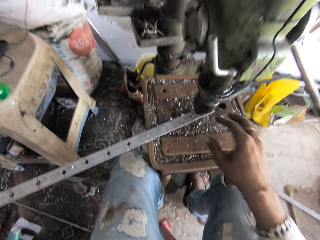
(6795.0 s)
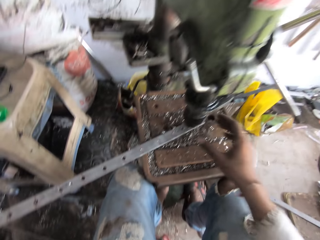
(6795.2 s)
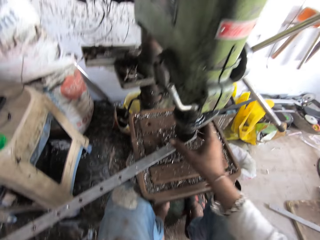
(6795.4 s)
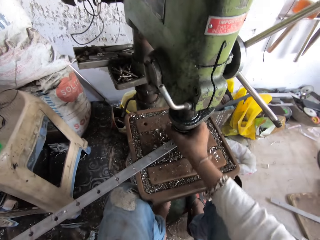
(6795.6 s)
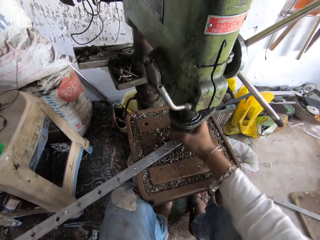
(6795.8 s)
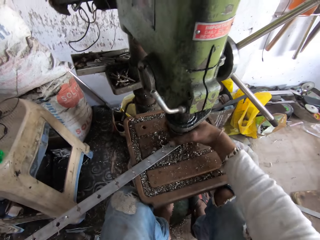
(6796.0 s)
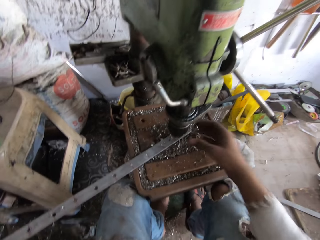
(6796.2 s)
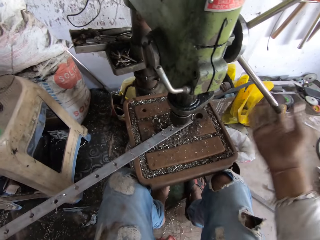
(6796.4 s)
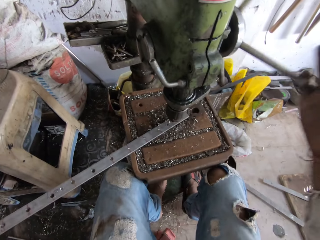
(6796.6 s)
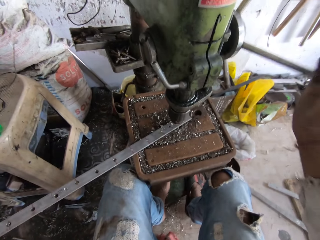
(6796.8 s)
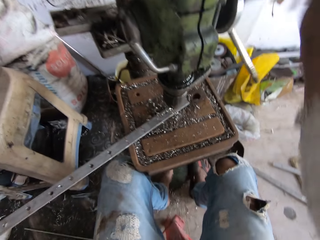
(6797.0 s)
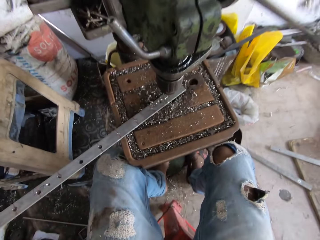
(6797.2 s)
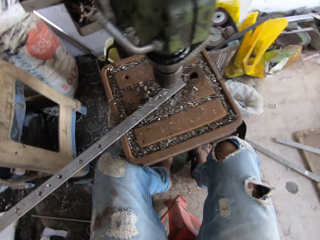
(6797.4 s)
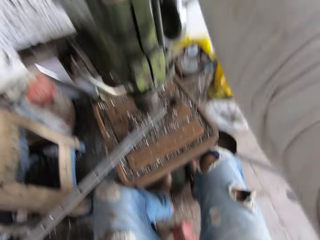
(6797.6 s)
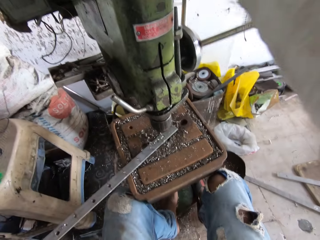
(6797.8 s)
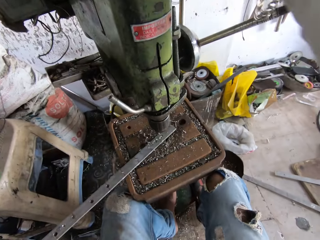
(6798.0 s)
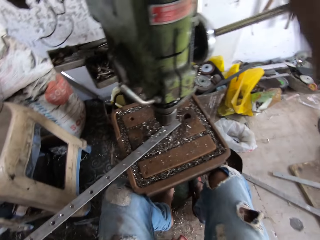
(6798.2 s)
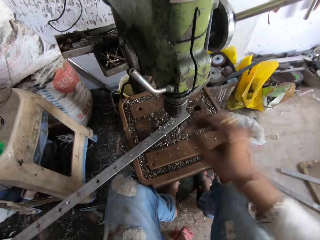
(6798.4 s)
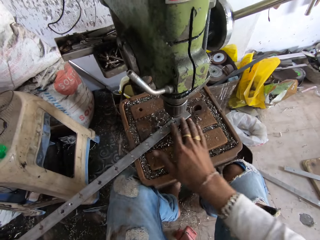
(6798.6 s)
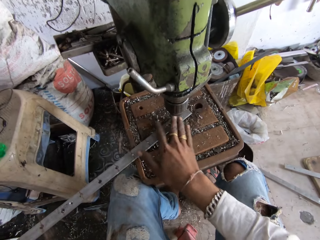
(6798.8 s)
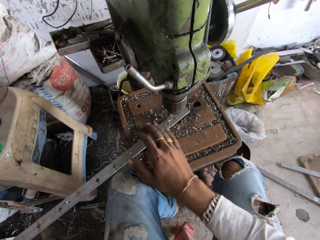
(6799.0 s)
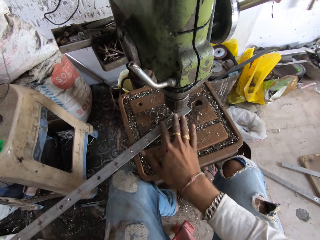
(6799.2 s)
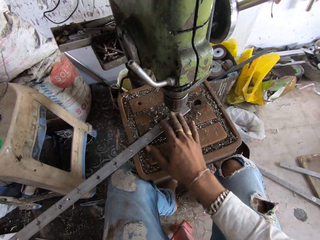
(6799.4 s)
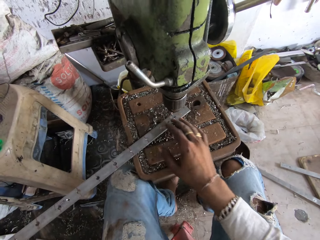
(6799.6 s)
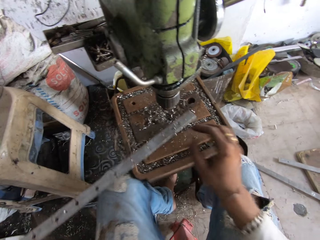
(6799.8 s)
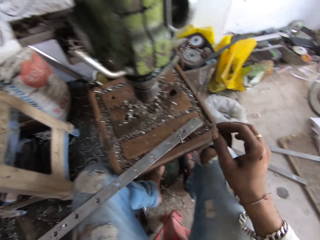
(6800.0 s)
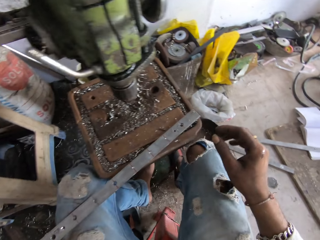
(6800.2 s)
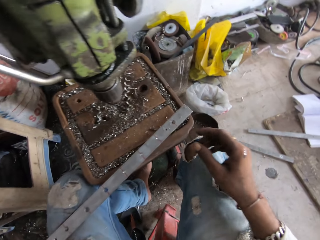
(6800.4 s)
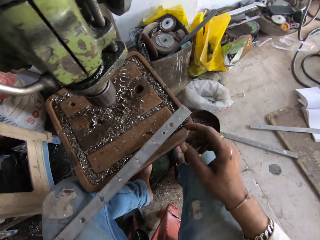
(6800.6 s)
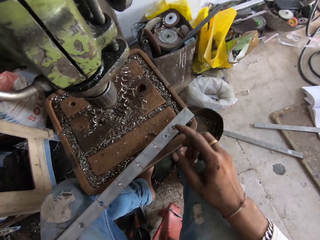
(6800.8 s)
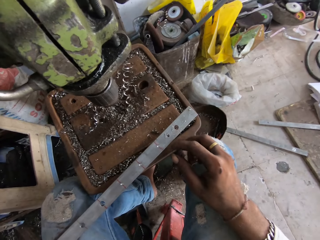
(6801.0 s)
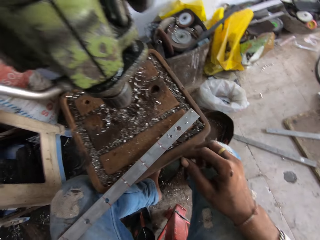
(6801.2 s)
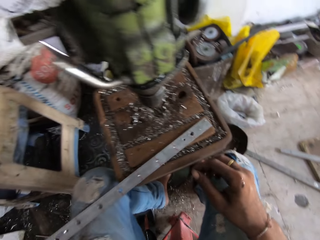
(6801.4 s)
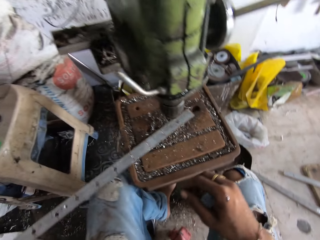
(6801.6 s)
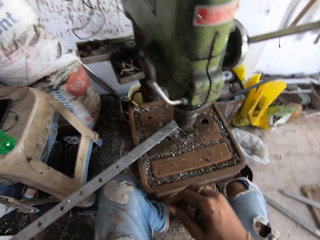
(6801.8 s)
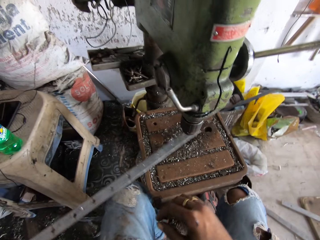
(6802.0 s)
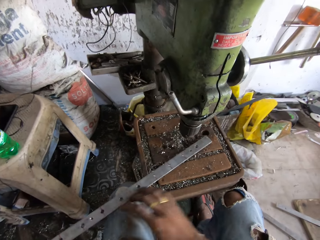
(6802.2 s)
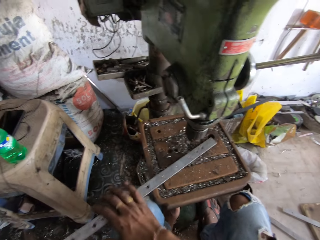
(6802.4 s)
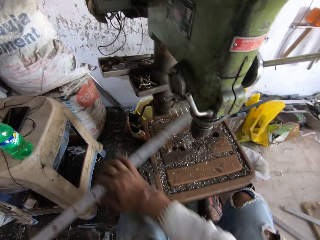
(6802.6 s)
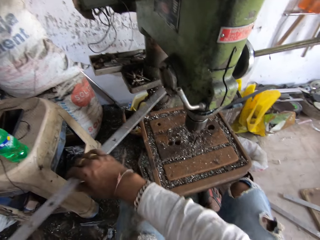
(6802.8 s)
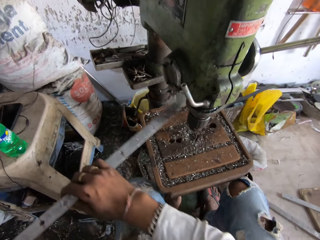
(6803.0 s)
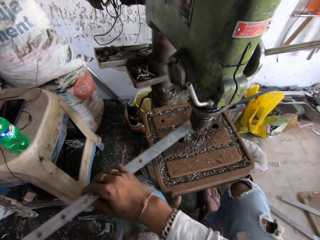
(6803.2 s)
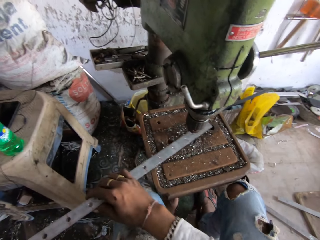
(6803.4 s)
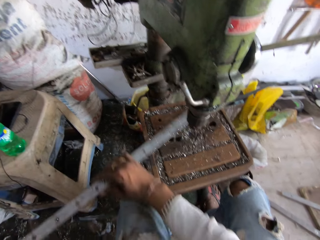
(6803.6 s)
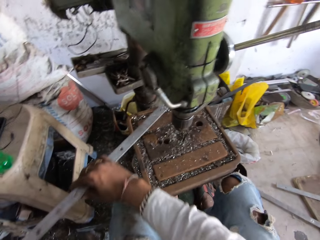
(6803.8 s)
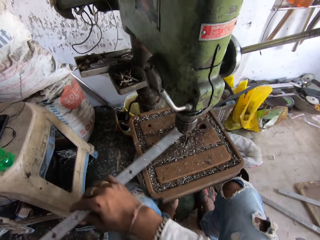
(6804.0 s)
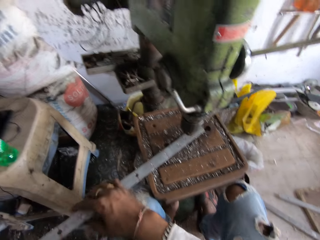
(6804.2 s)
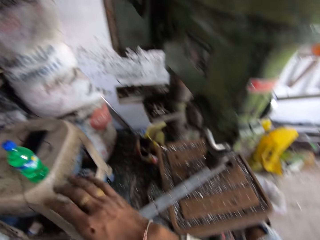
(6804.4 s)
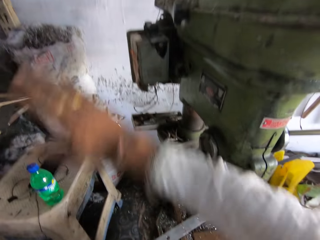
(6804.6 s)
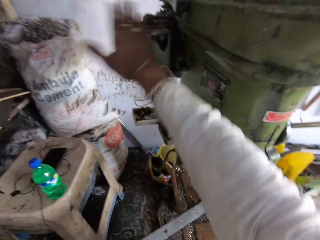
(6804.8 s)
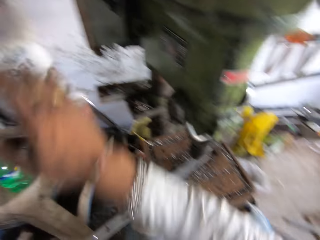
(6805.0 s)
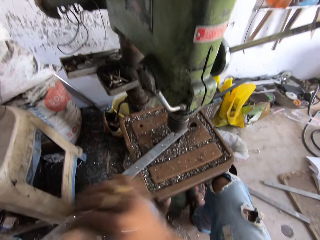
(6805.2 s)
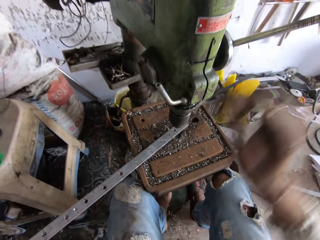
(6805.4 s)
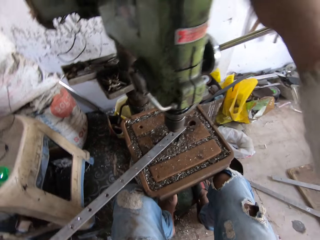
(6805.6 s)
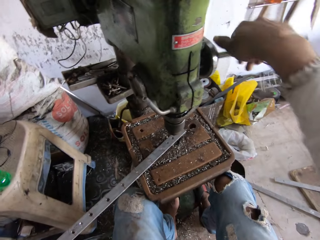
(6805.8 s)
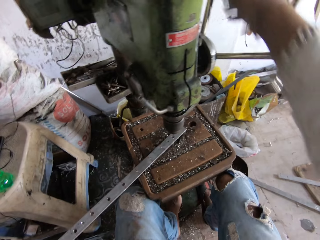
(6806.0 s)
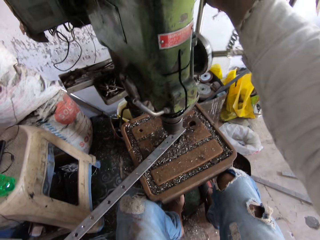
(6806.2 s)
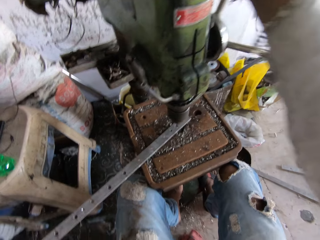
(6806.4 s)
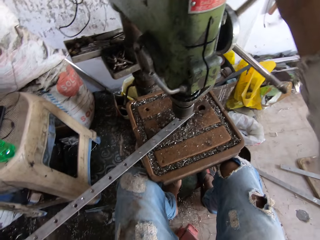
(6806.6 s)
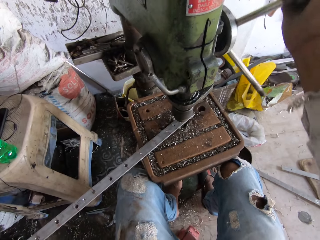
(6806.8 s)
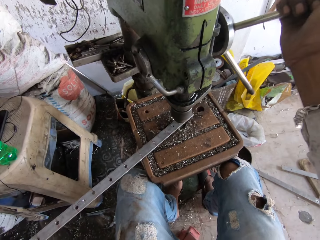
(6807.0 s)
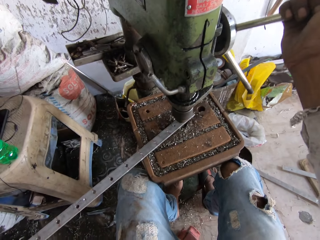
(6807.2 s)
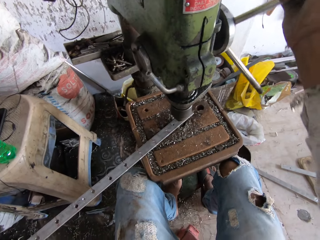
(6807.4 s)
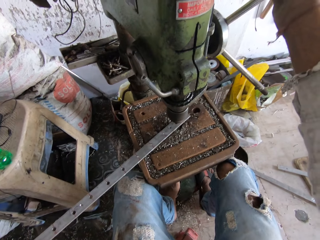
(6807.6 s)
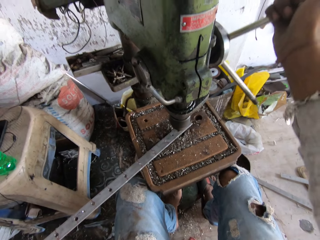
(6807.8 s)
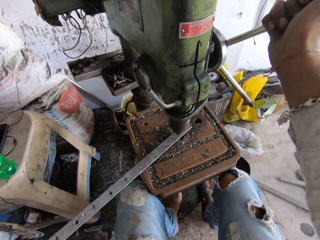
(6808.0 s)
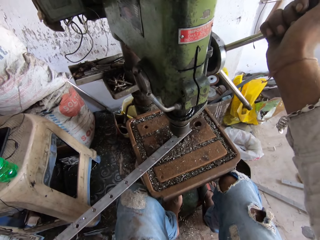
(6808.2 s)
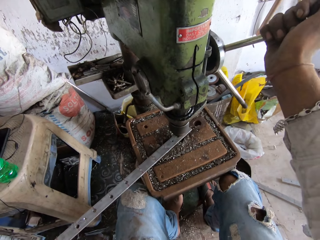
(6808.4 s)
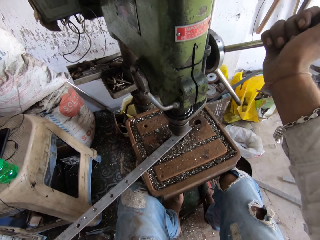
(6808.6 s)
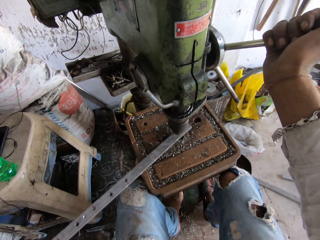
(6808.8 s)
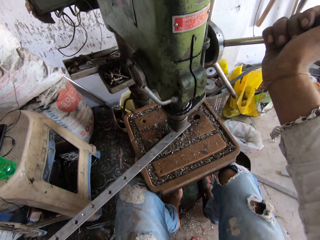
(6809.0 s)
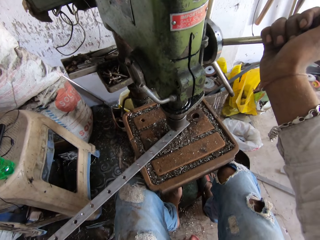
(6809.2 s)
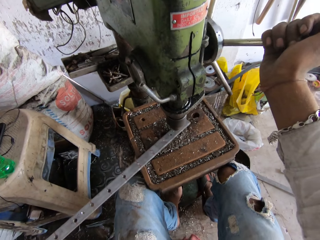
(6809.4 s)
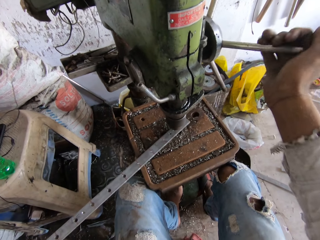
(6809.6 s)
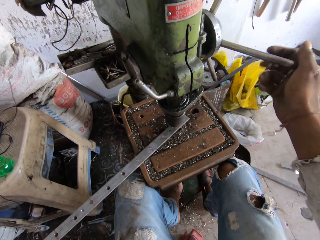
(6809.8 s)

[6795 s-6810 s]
The camera wearer turns the spindle. They turn the hand wheel with the right hand. They move the metal pieces. They move the metal on the table. They turn on the electric motor. They turn the hand wheel with the right hand. They drill the hole into the metal with the pillar drill.

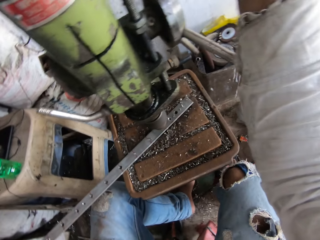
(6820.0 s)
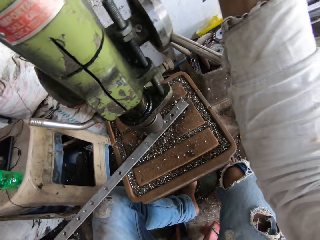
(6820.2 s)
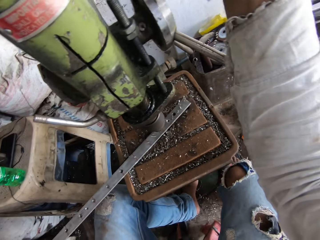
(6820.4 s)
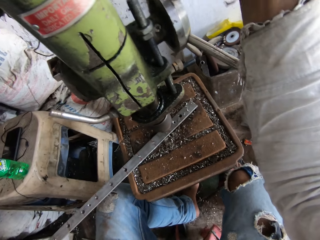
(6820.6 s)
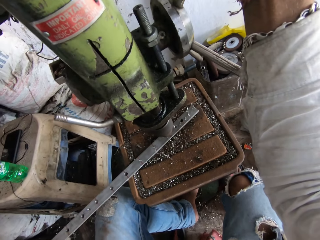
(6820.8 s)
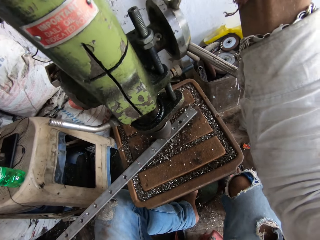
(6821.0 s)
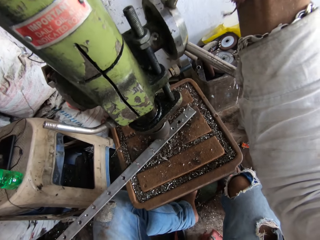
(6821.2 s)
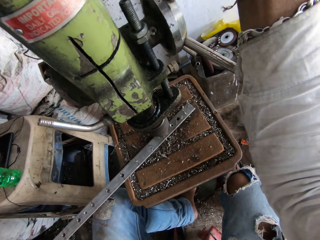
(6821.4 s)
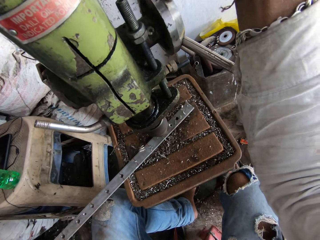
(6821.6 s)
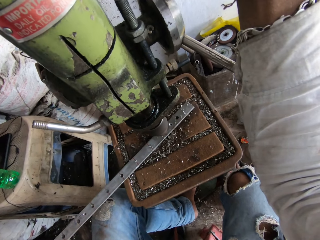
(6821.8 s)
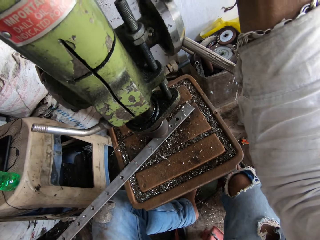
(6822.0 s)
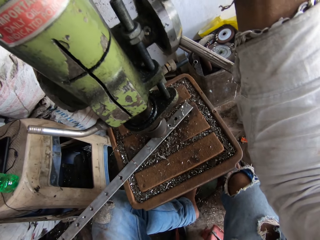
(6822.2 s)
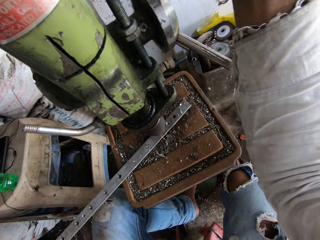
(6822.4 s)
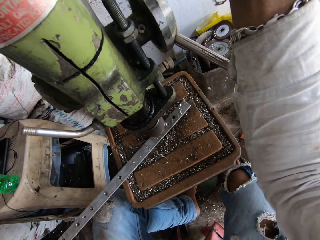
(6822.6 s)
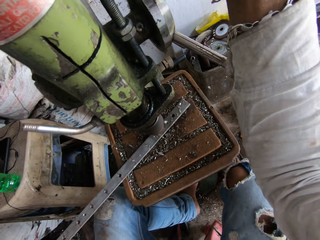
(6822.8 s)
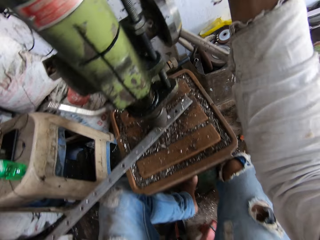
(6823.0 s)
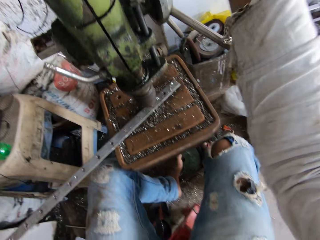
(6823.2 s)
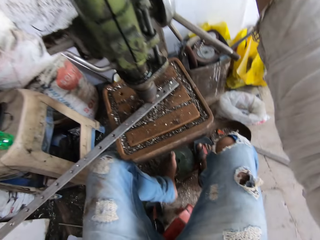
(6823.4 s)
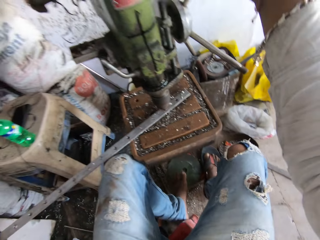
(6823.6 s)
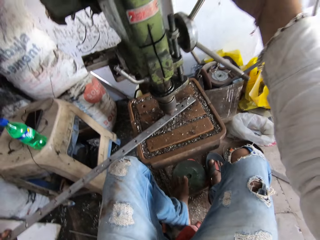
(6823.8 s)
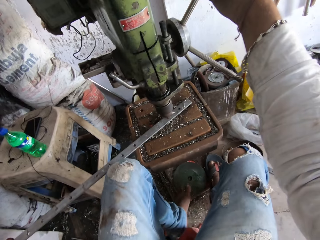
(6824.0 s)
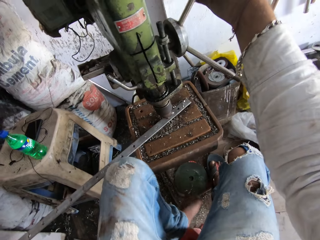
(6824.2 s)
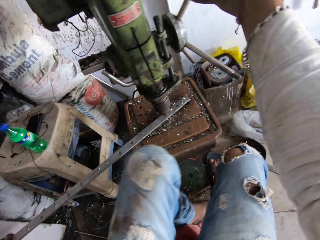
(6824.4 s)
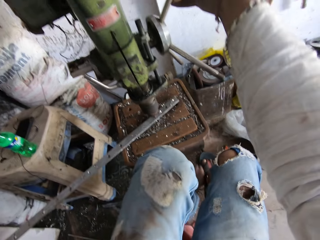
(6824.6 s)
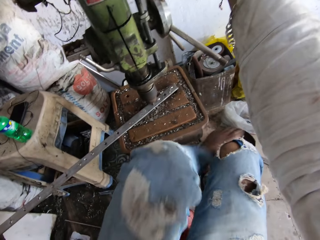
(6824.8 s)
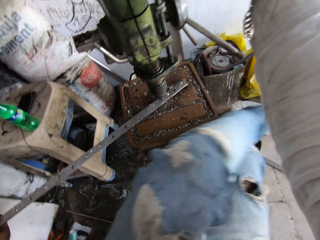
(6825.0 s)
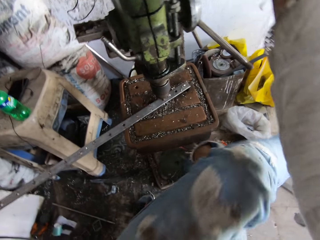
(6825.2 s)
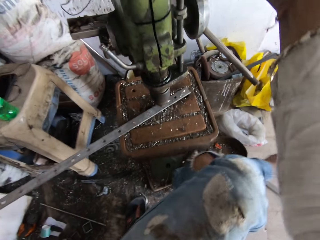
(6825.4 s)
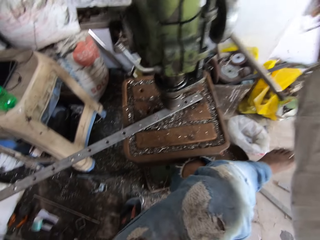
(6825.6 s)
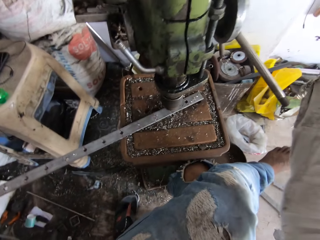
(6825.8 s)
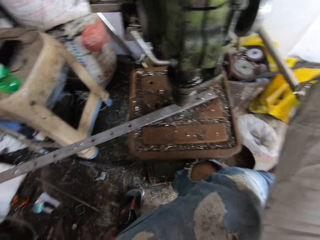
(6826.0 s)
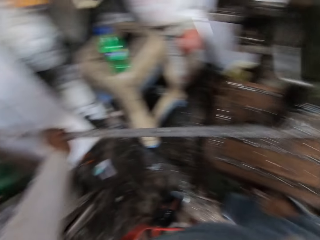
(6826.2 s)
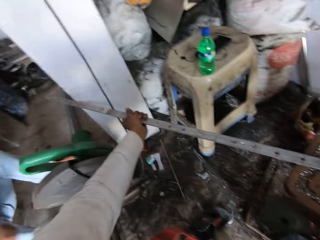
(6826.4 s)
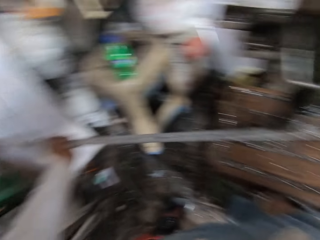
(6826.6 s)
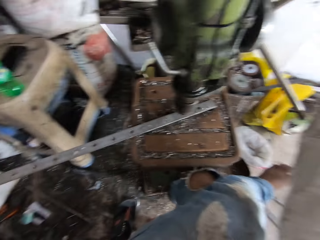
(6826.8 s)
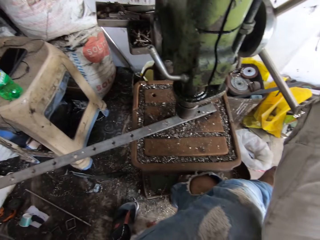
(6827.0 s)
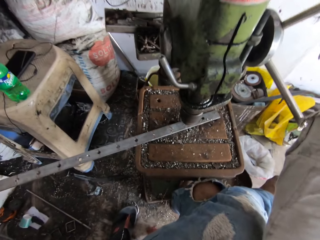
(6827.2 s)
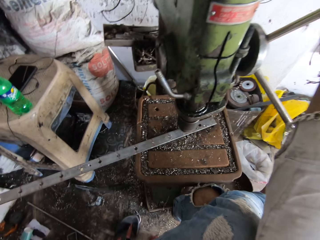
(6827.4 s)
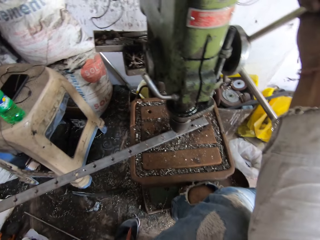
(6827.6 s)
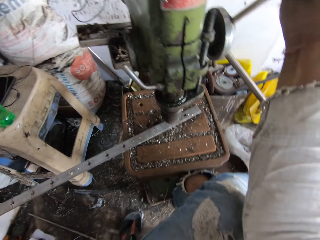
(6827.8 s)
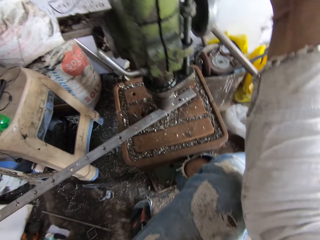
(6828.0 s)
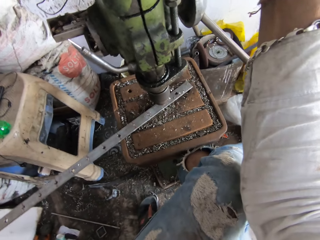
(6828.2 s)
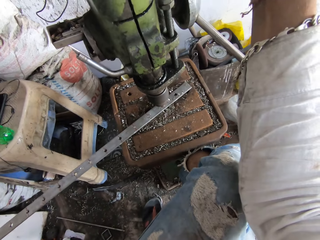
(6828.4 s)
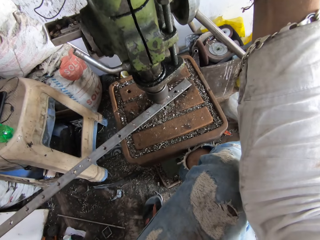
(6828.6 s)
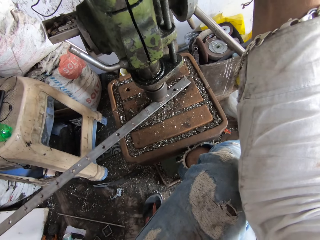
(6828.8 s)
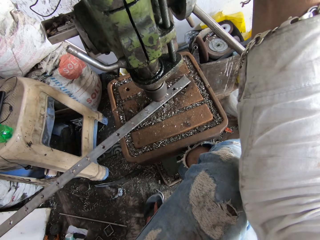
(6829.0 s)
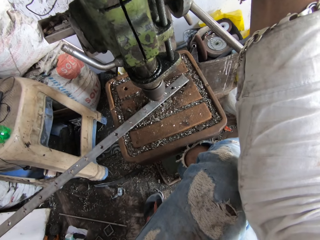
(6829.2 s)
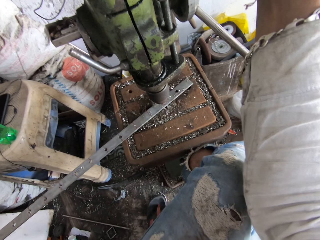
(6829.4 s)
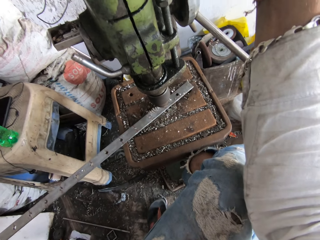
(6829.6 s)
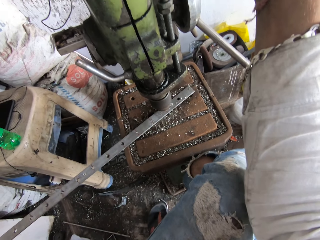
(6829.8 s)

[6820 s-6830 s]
The camera wearer moves the left foot onto the right foot. They drill the hole into the metal with the pillar drill.
